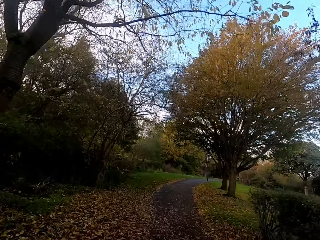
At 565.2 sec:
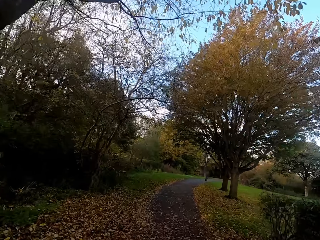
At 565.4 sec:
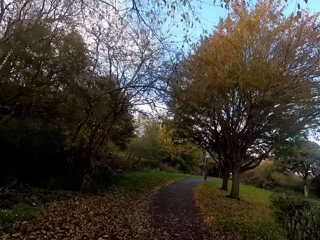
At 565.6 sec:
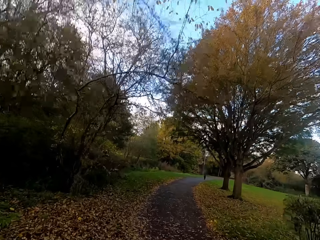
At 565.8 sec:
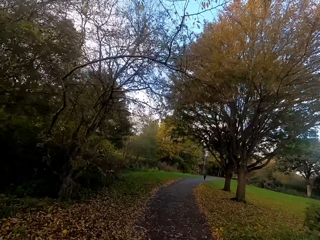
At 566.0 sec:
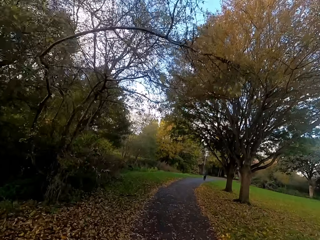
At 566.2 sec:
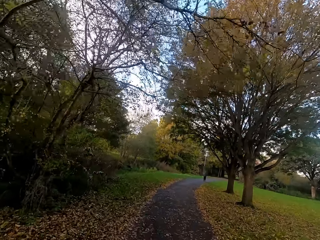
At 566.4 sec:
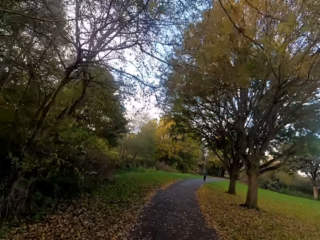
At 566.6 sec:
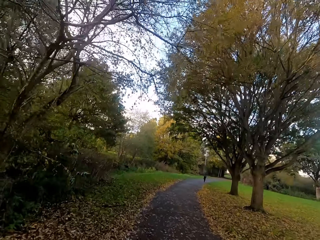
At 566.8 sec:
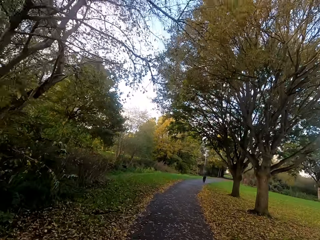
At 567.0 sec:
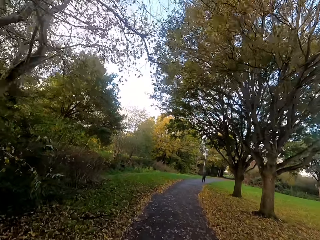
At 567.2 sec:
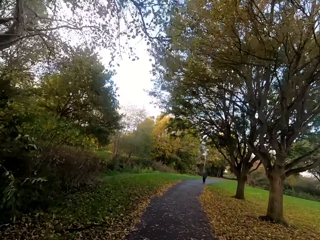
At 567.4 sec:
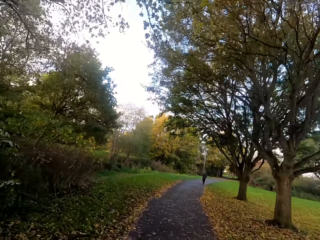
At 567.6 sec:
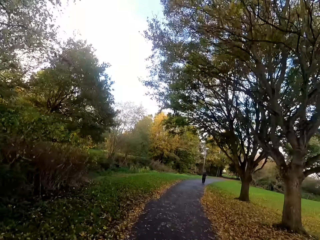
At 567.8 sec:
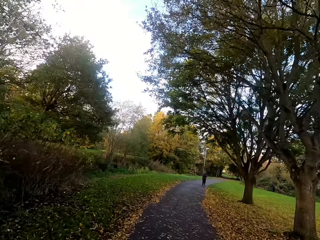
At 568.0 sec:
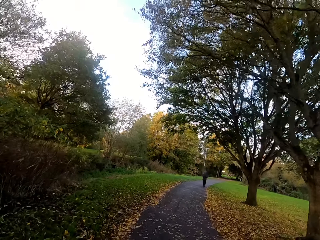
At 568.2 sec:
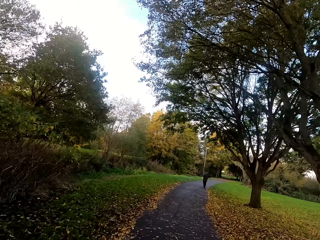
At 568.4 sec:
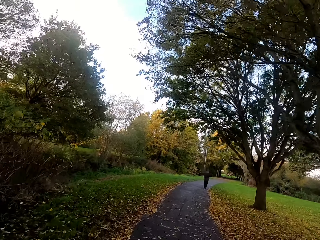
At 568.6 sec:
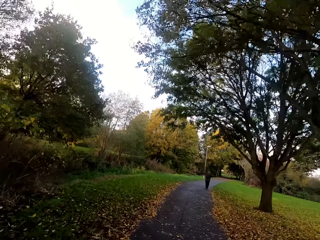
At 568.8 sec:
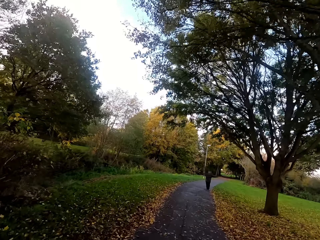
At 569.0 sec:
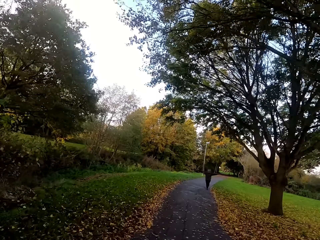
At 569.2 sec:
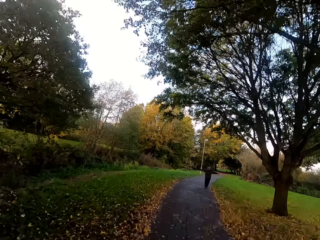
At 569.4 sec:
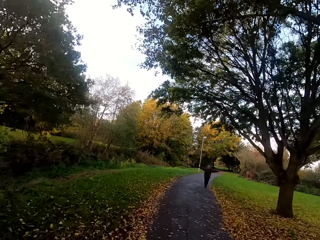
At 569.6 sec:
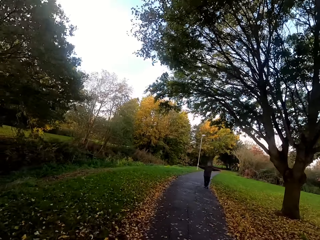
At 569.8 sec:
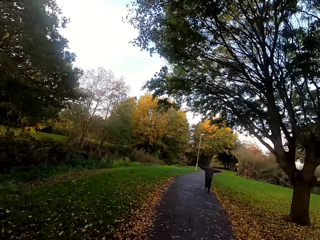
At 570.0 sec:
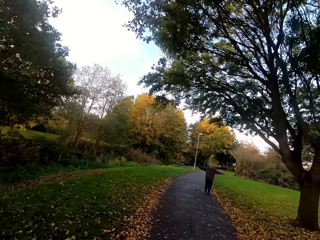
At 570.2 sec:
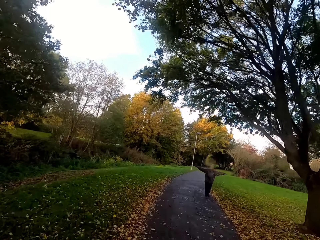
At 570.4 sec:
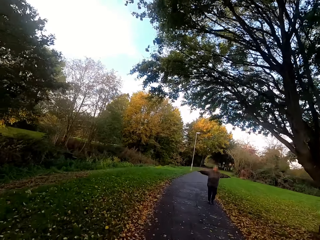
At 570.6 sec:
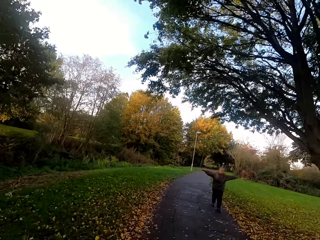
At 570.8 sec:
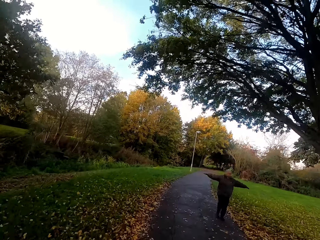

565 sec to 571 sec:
A person jogs along the road.

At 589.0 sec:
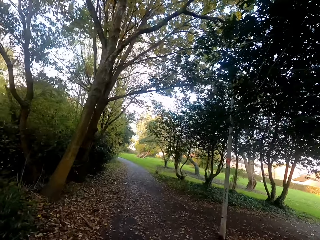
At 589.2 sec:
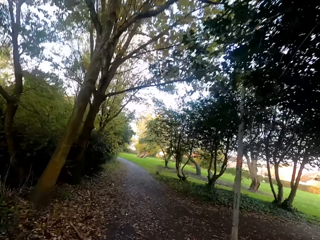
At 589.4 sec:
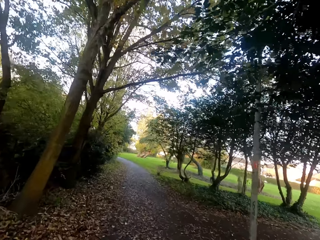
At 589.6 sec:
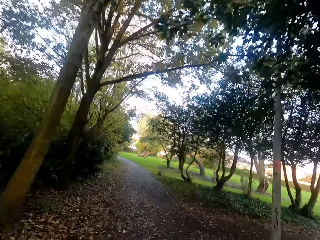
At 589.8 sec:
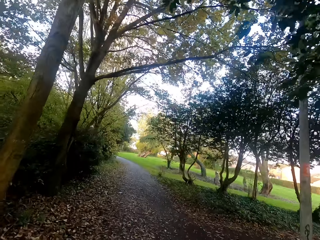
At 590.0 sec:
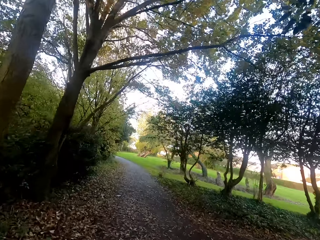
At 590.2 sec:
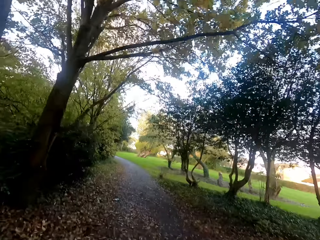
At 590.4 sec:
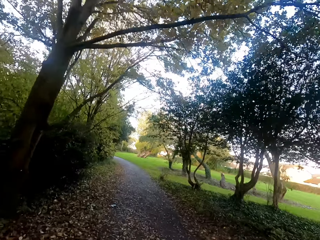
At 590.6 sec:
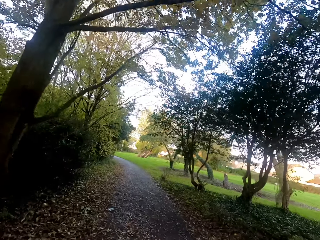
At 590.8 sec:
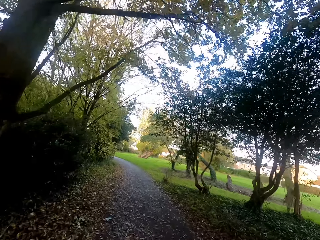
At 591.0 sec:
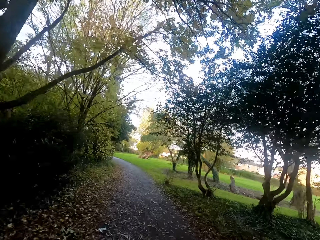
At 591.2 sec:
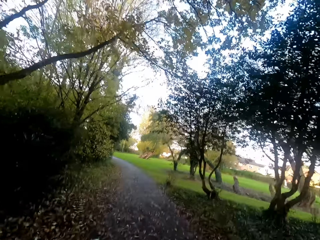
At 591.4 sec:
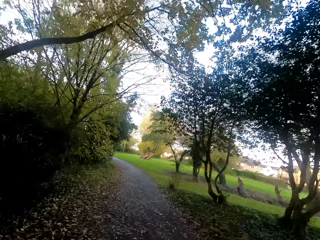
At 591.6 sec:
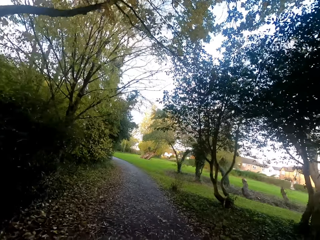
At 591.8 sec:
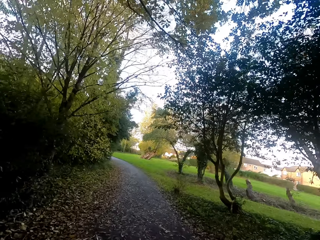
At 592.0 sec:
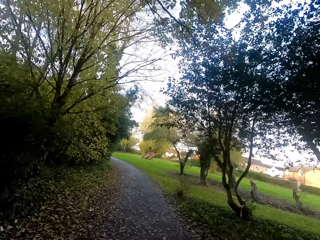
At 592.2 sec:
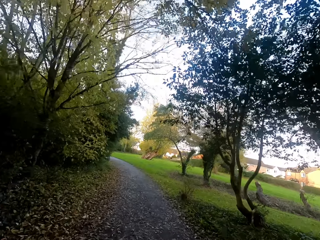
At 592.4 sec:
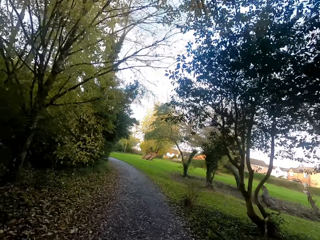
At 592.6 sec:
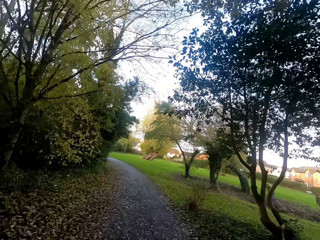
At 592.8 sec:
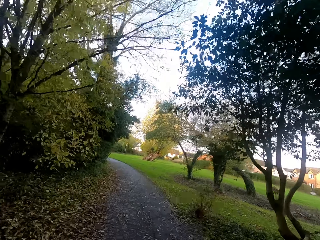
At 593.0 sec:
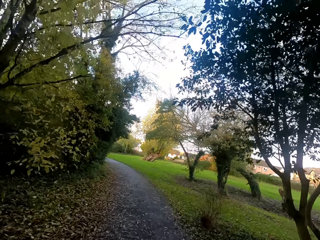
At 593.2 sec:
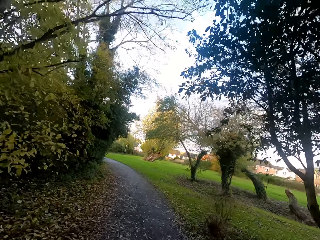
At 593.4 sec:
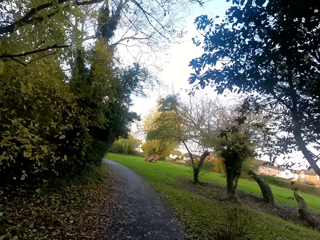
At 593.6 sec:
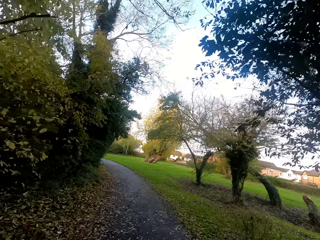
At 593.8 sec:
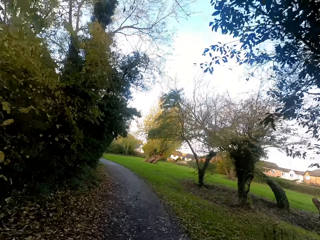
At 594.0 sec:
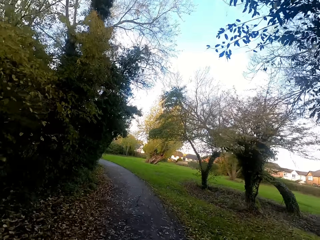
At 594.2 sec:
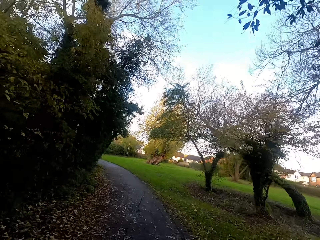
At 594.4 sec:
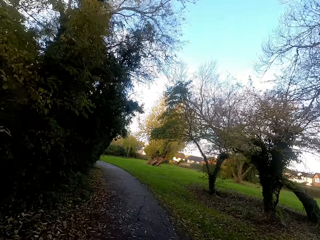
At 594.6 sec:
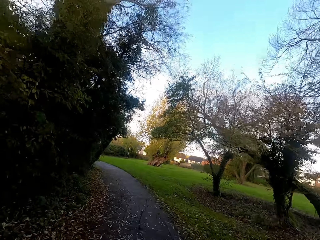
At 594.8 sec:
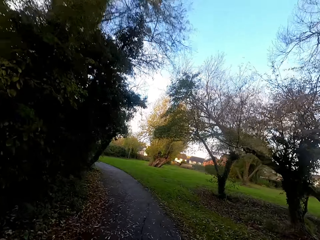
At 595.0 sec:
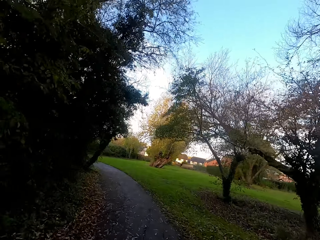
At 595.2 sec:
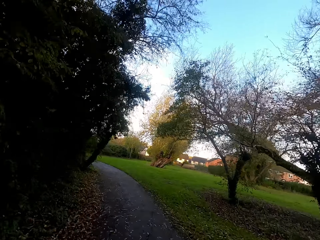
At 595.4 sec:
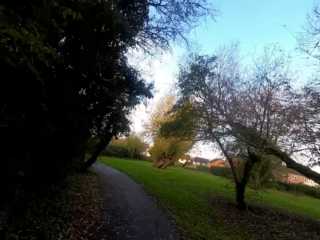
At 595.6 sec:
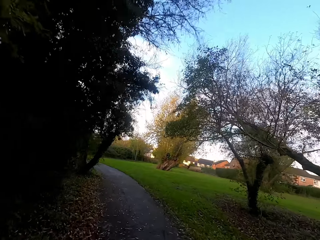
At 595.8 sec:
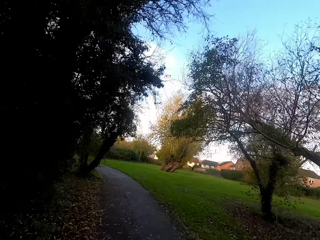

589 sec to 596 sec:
The camera wearer runs left.

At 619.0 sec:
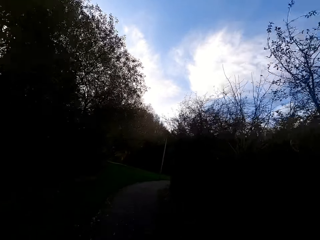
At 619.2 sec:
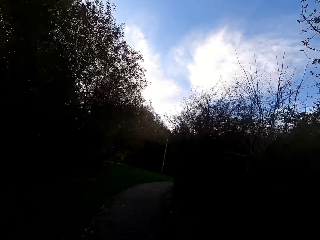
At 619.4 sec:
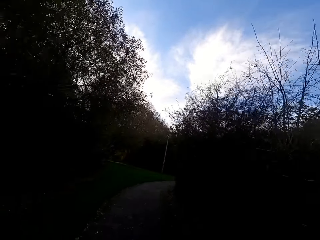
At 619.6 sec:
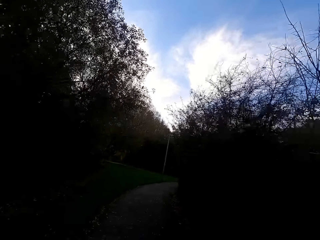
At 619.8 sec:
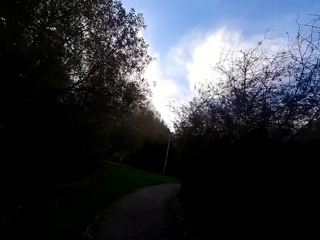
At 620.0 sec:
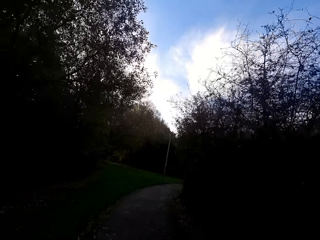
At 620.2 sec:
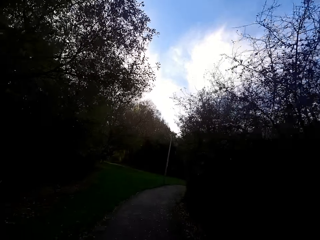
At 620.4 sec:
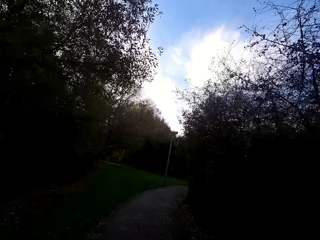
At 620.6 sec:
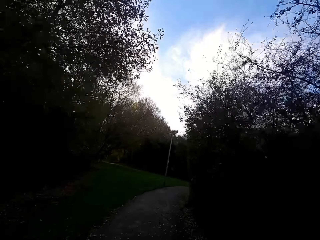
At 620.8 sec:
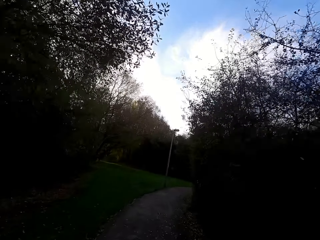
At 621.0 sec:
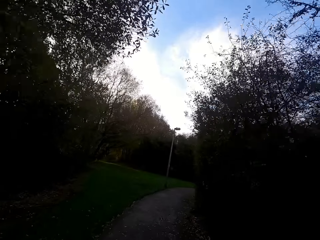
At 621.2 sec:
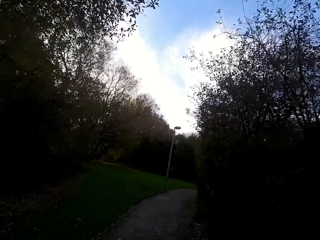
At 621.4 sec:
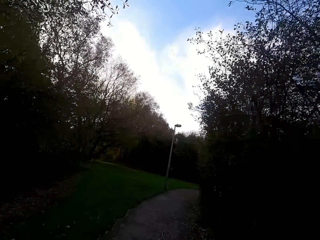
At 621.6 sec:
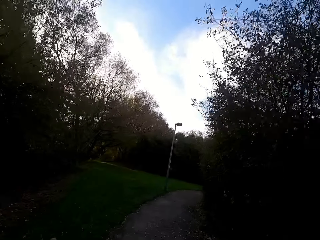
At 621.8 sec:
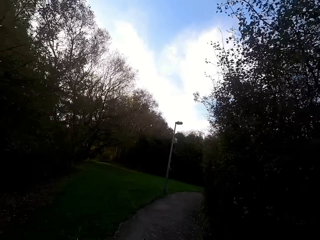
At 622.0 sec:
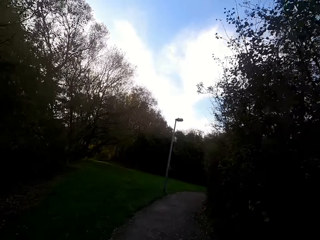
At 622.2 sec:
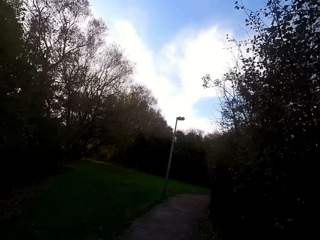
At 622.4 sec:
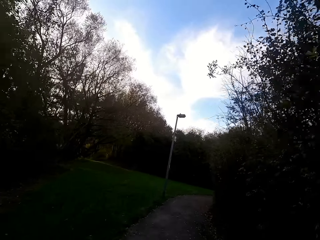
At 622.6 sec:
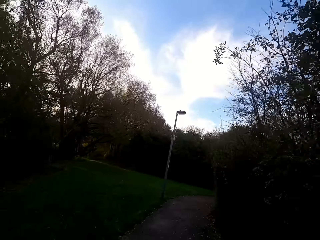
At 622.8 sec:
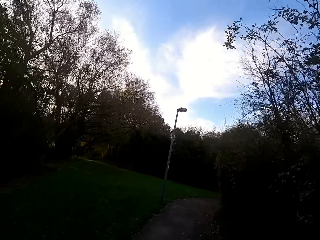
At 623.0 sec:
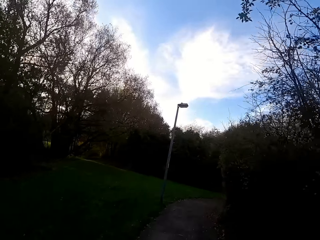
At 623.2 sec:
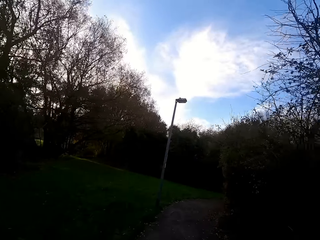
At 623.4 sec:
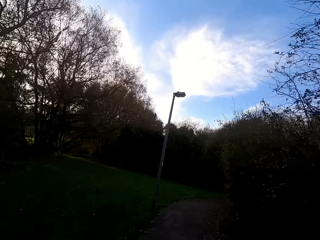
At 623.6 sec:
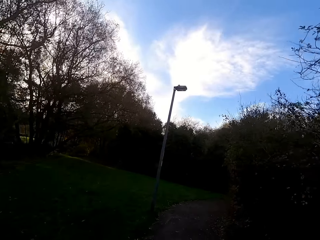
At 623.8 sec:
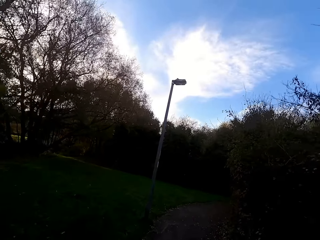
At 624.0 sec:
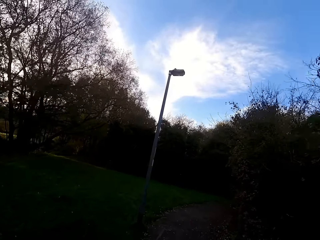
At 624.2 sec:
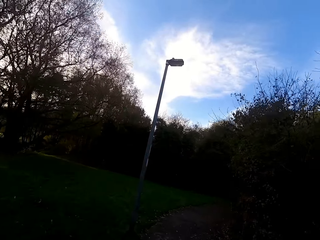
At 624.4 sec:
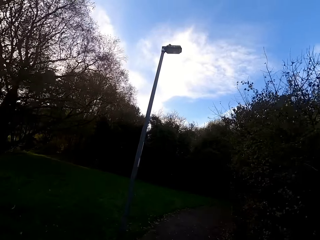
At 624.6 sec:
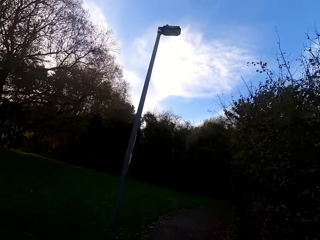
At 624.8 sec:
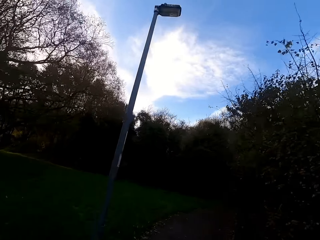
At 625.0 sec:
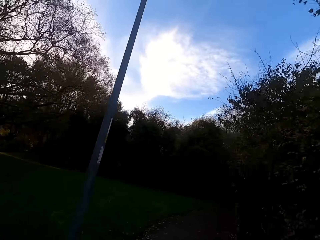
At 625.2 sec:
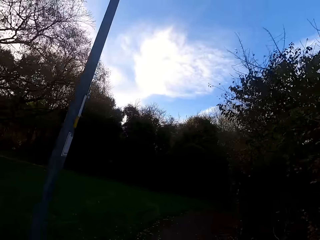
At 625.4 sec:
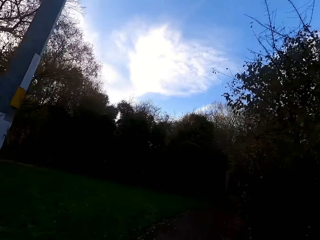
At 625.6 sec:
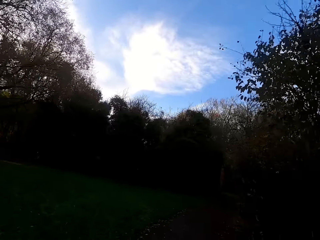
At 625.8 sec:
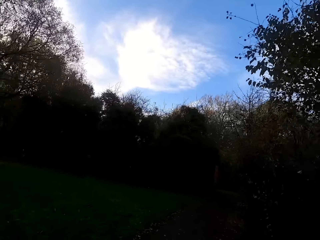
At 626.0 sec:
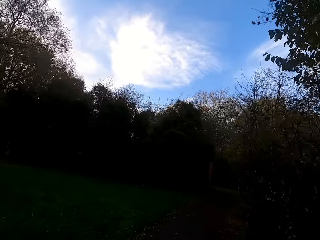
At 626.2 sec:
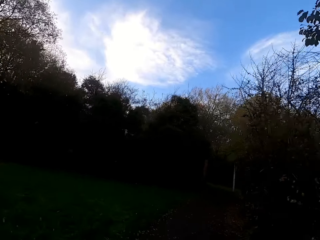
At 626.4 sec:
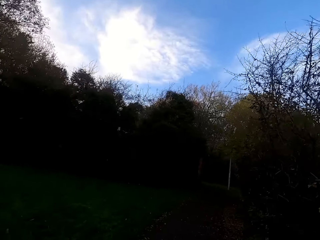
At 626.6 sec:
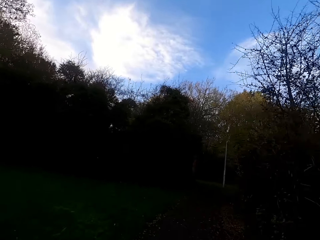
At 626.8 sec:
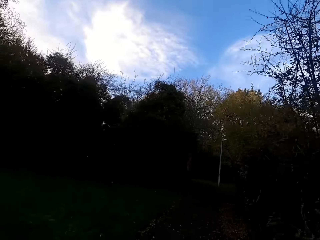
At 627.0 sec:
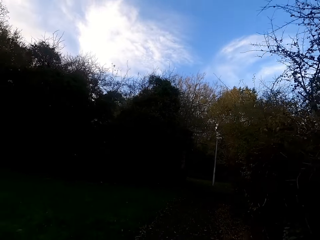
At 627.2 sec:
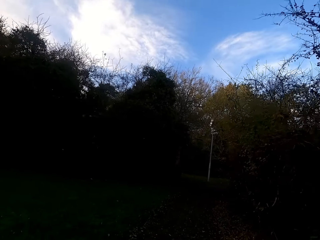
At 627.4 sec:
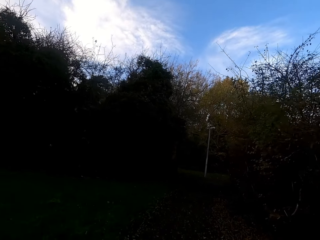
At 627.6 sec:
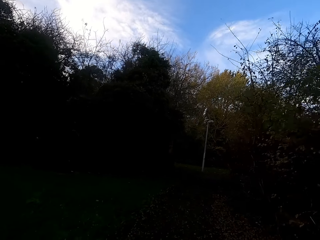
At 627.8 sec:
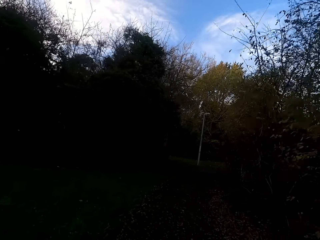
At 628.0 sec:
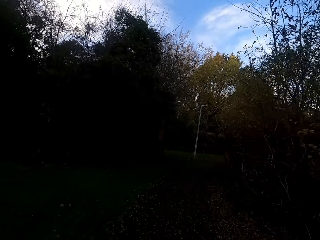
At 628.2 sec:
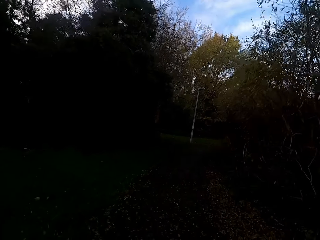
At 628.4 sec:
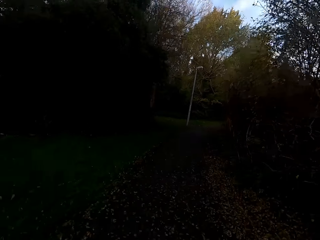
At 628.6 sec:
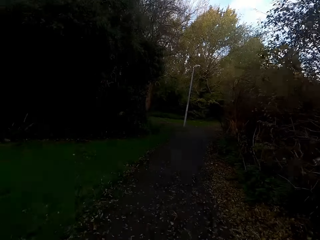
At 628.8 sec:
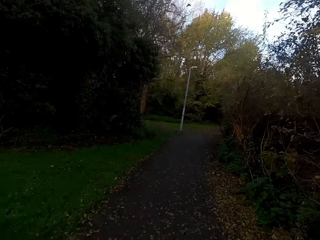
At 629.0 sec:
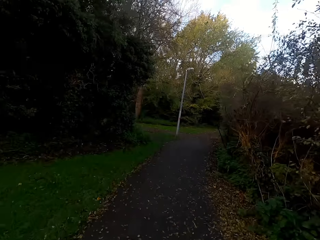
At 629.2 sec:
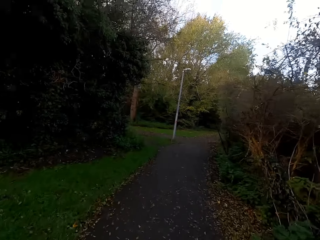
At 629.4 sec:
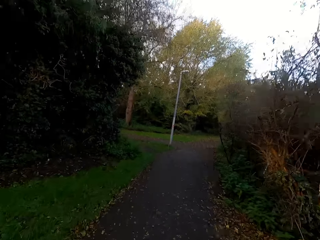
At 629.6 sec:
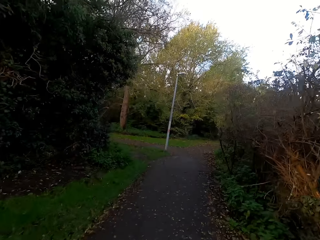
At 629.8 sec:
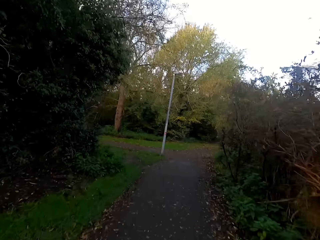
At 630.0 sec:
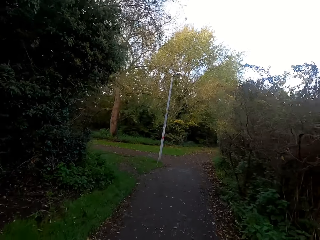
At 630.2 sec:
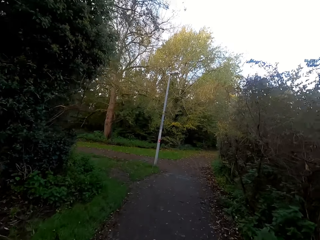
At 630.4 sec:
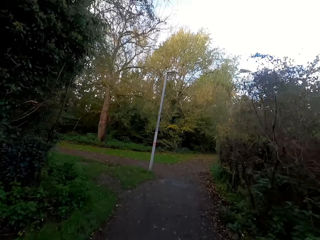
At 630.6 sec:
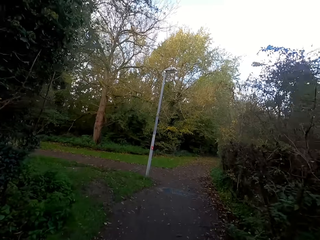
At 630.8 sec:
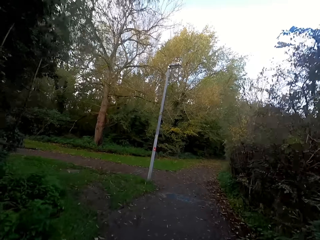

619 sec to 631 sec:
The camera wearer runs right.
